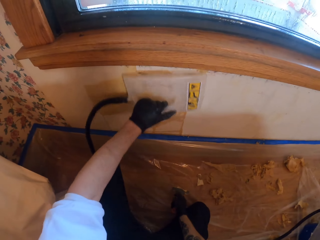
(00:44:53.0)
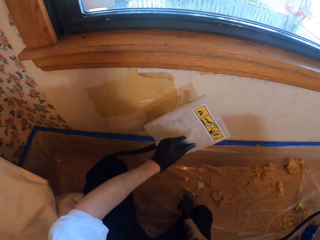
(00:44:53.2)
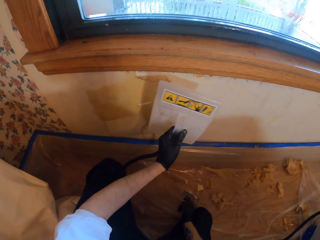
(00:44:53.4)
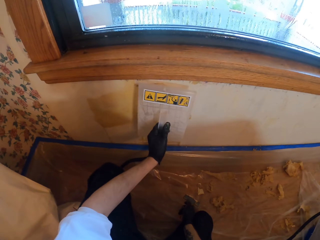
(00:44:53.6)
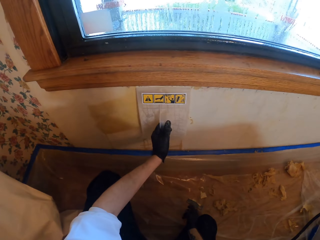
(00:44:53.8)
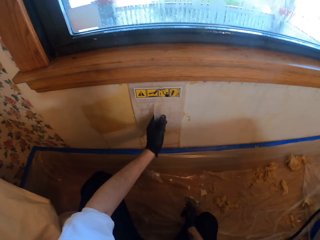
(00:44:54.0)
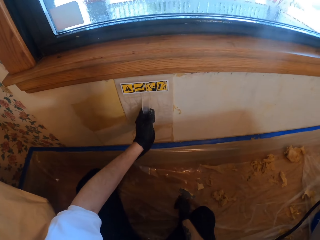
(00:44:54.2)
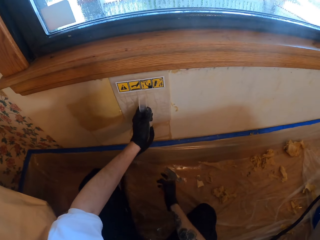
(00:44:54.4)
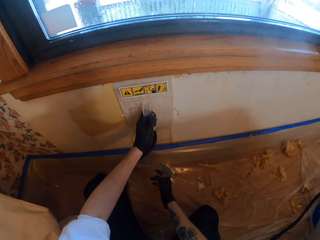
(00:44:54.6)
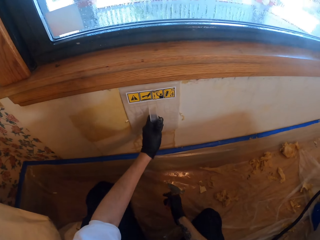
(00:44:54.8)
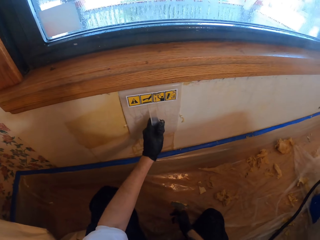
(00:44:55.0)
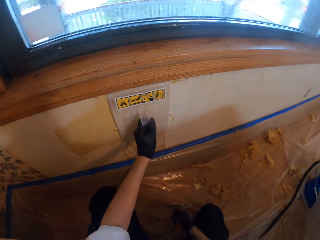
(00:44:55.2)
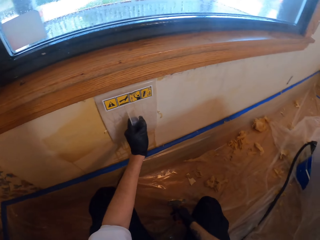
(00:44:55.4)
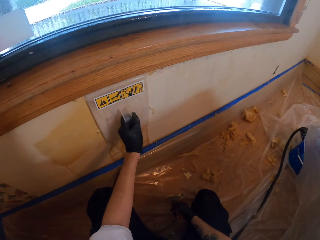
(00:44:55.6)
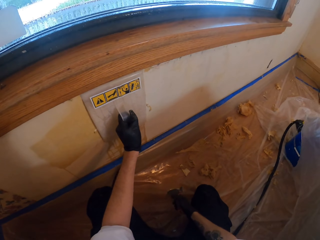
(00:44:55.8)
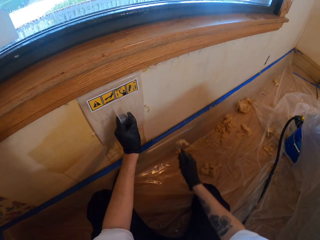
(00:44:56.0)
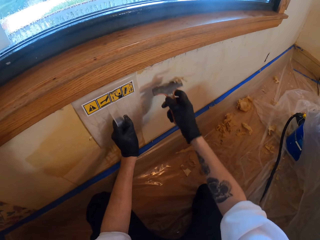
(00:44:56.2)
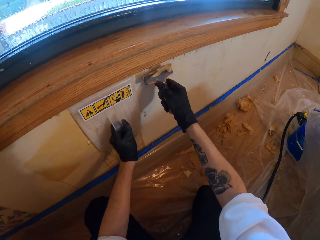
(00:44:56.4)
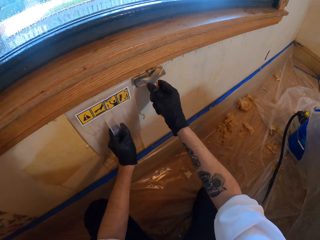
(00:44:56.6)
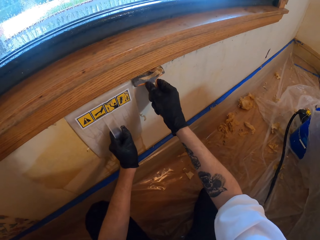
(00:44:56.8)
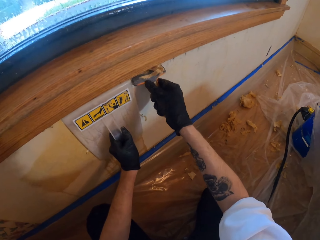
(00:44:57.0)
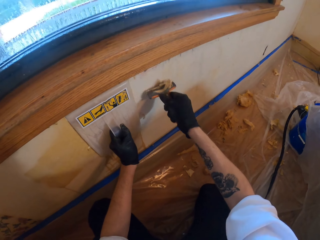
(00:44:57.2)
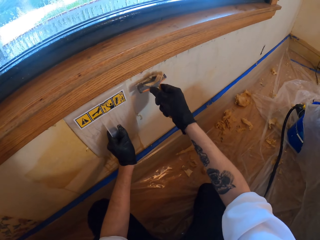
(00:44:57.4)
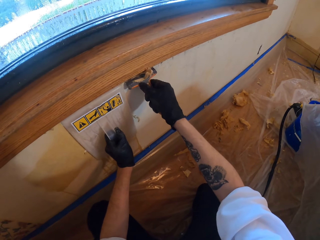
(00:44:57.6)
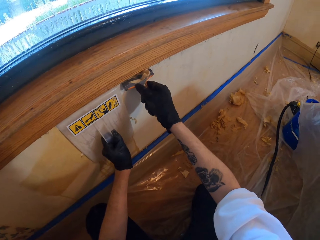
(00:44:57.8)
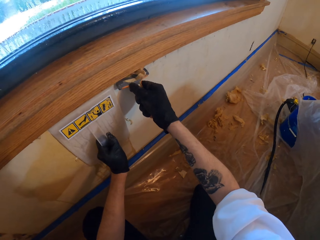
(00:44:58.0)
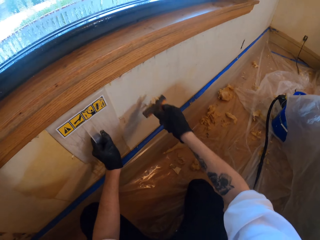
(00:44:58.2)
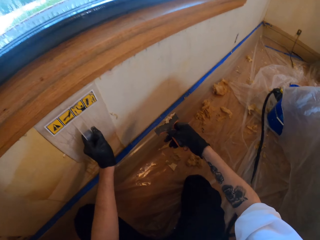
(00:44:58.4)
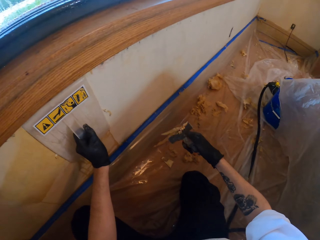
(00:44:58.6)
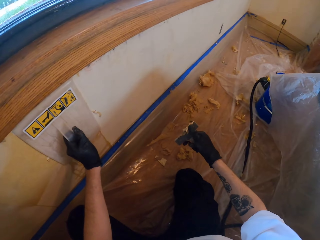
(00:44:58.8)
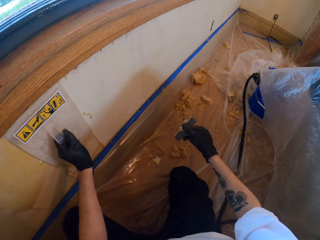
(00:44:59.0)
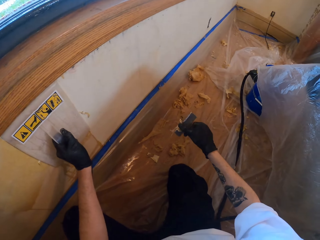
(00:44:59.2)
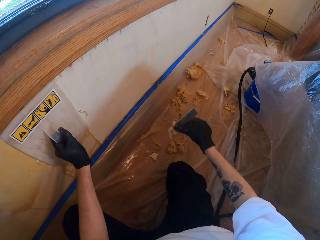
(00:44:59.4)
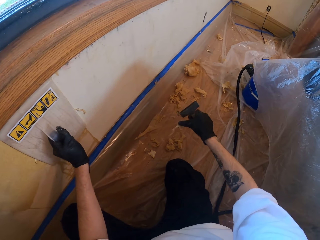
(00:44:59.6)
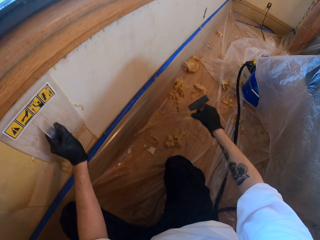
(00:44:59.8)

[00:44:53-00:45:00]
The camera wearer holds the steel tool.

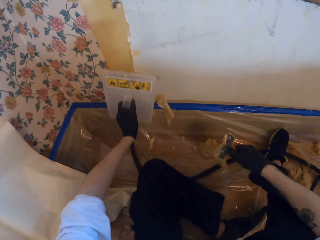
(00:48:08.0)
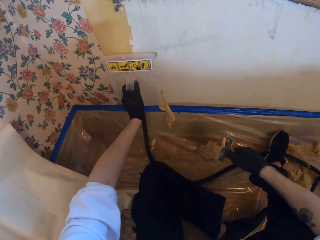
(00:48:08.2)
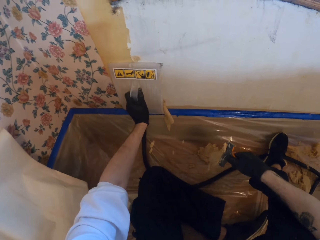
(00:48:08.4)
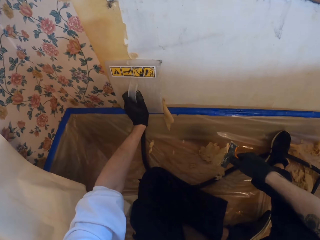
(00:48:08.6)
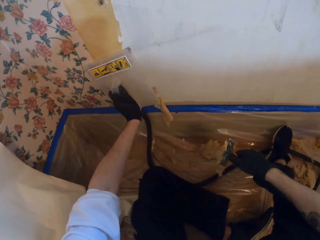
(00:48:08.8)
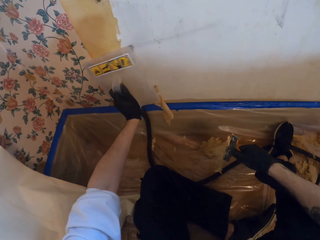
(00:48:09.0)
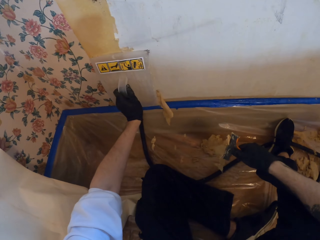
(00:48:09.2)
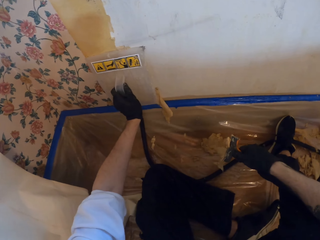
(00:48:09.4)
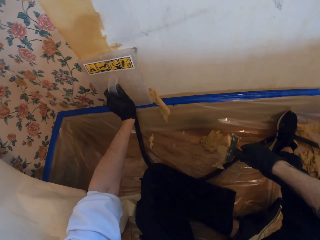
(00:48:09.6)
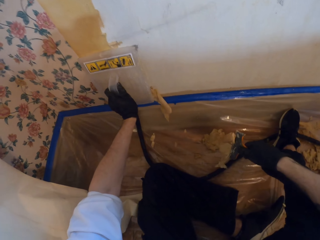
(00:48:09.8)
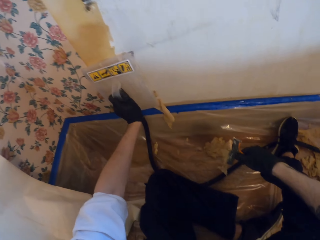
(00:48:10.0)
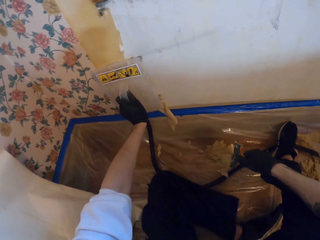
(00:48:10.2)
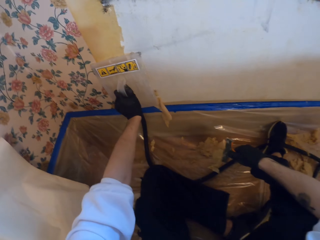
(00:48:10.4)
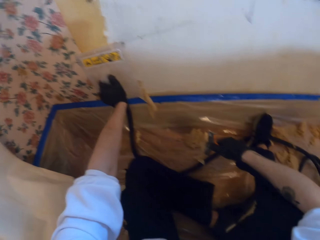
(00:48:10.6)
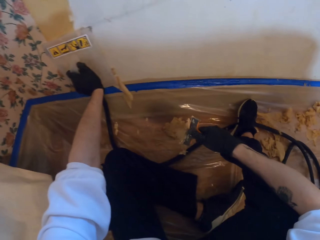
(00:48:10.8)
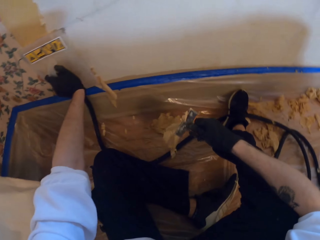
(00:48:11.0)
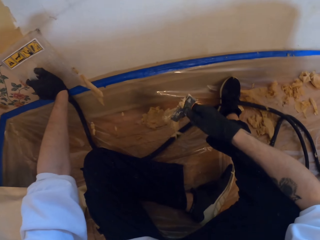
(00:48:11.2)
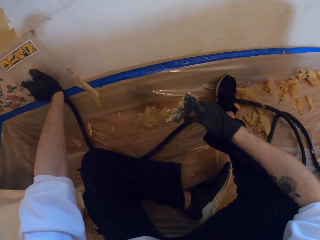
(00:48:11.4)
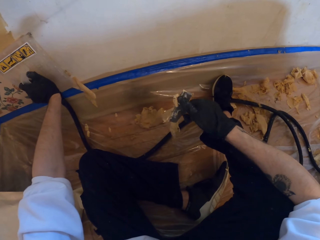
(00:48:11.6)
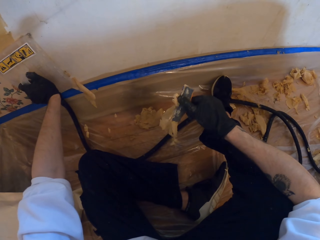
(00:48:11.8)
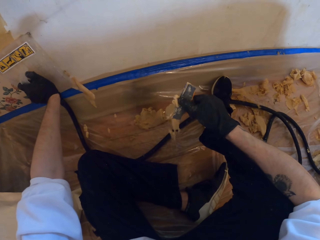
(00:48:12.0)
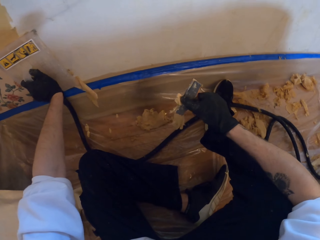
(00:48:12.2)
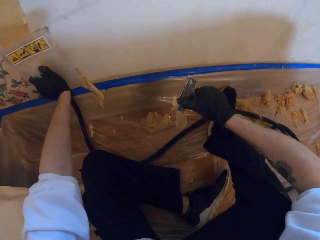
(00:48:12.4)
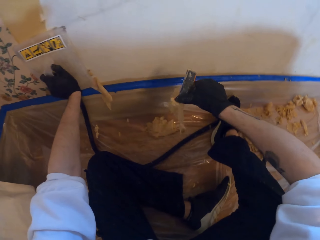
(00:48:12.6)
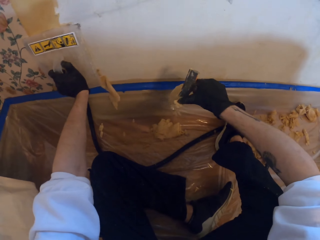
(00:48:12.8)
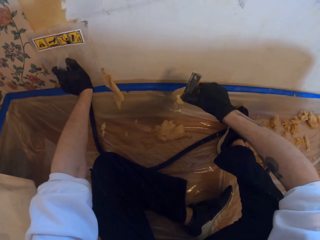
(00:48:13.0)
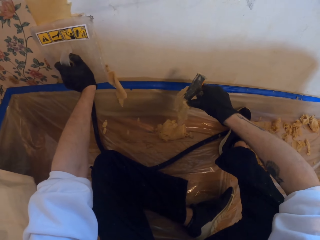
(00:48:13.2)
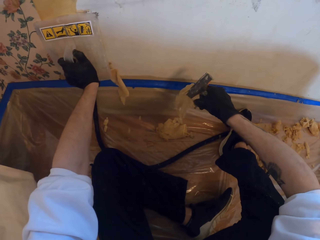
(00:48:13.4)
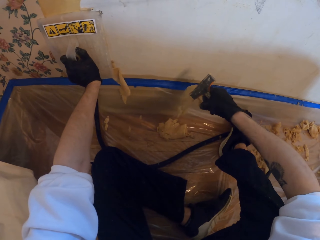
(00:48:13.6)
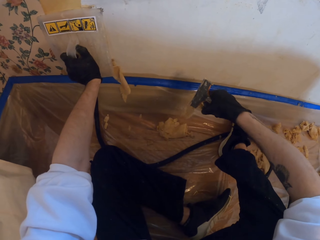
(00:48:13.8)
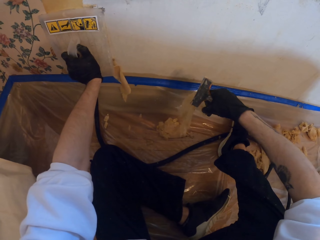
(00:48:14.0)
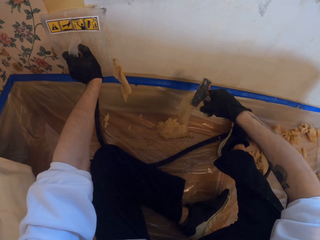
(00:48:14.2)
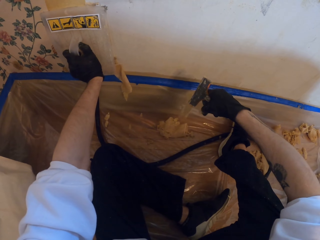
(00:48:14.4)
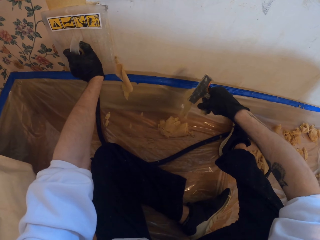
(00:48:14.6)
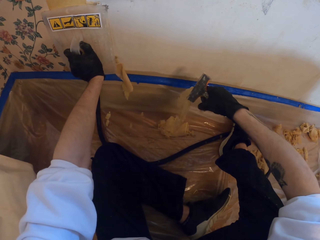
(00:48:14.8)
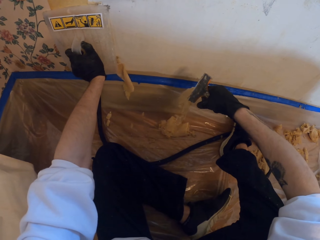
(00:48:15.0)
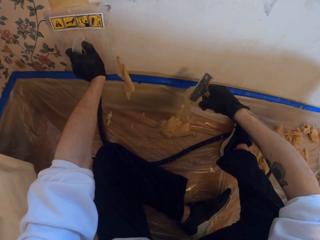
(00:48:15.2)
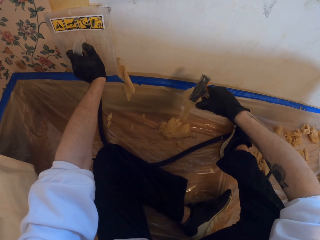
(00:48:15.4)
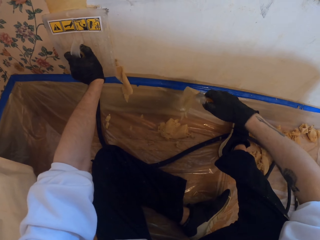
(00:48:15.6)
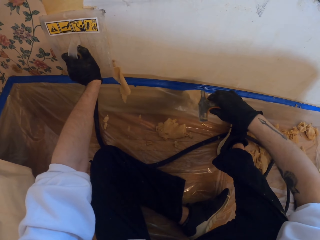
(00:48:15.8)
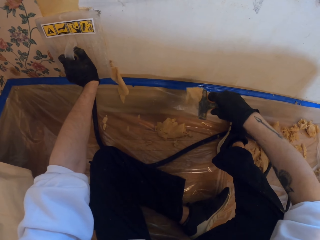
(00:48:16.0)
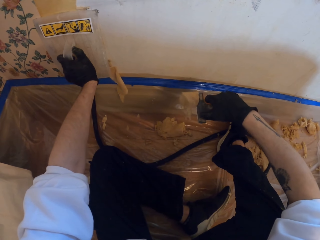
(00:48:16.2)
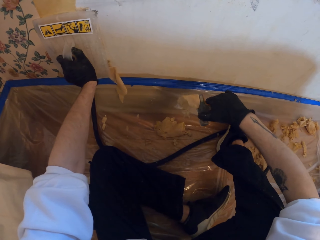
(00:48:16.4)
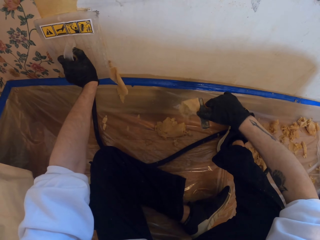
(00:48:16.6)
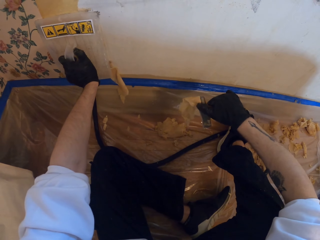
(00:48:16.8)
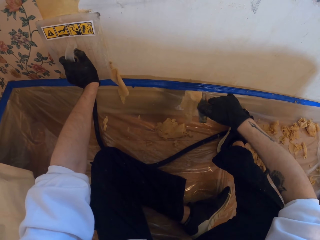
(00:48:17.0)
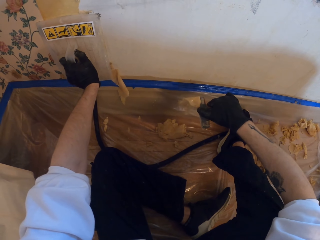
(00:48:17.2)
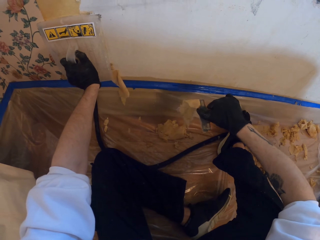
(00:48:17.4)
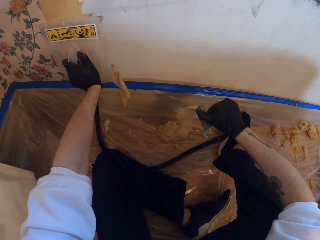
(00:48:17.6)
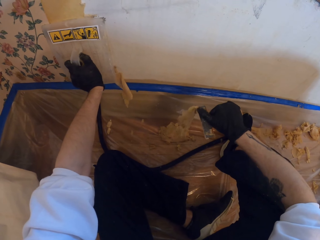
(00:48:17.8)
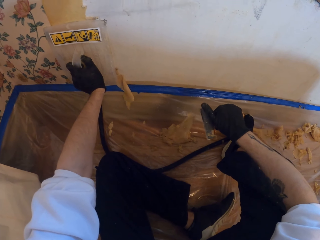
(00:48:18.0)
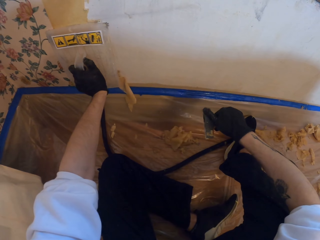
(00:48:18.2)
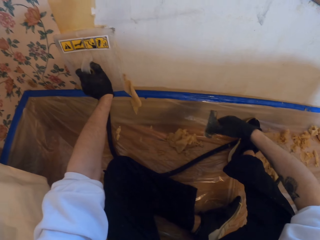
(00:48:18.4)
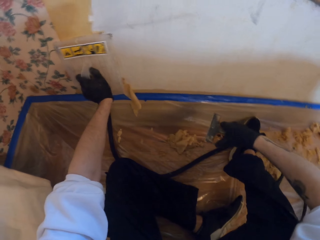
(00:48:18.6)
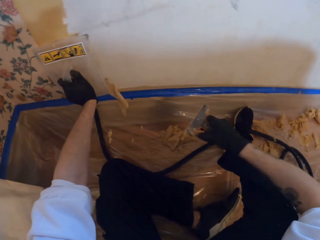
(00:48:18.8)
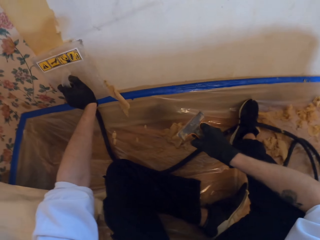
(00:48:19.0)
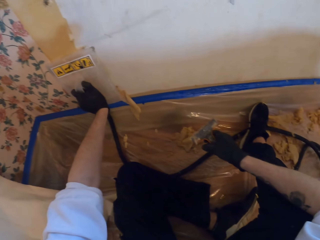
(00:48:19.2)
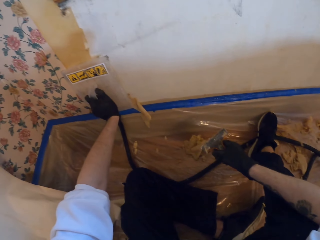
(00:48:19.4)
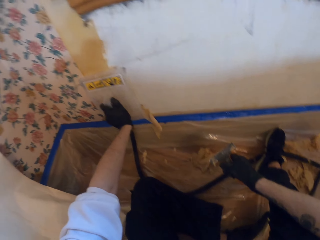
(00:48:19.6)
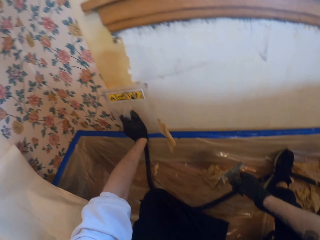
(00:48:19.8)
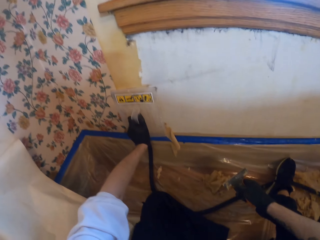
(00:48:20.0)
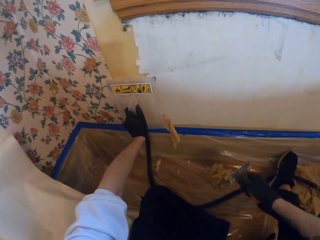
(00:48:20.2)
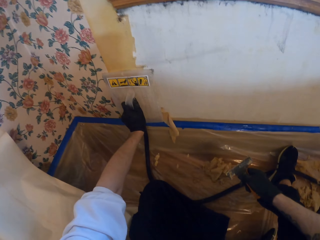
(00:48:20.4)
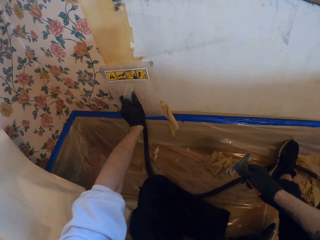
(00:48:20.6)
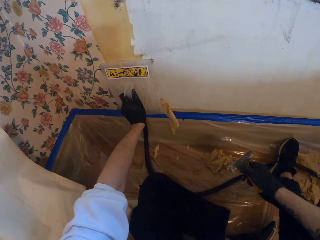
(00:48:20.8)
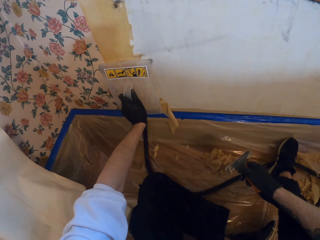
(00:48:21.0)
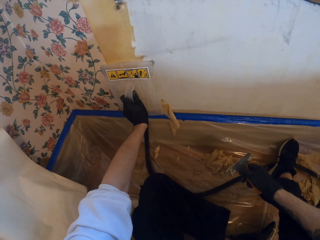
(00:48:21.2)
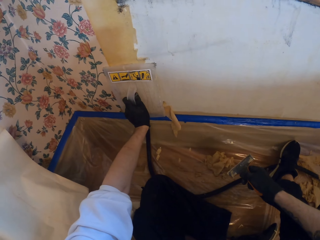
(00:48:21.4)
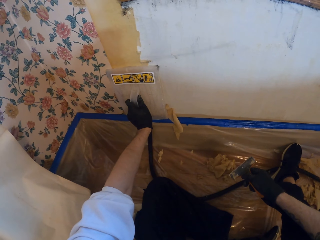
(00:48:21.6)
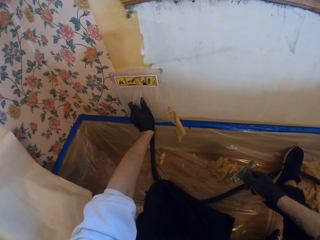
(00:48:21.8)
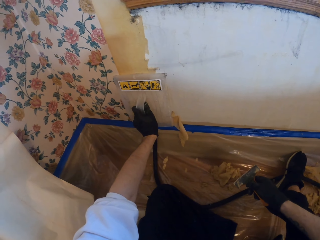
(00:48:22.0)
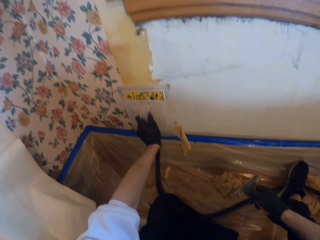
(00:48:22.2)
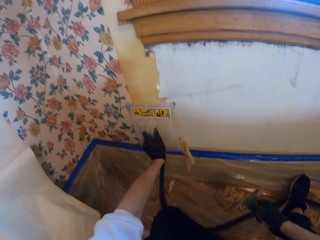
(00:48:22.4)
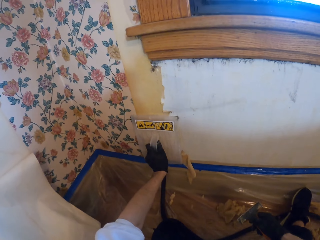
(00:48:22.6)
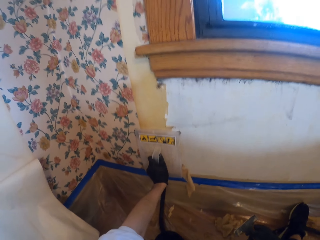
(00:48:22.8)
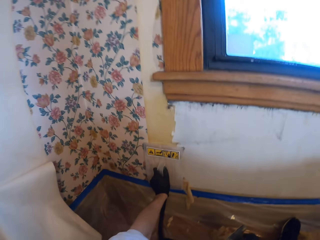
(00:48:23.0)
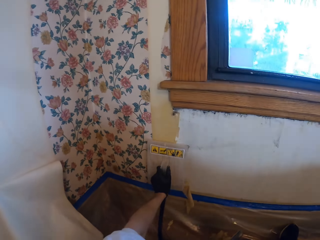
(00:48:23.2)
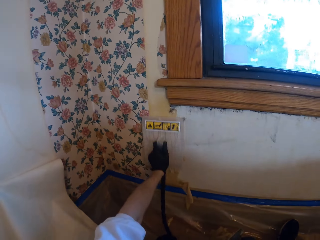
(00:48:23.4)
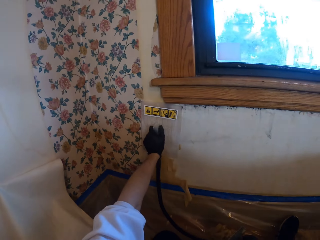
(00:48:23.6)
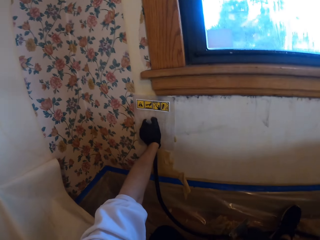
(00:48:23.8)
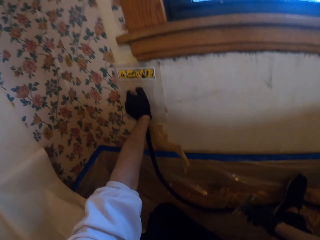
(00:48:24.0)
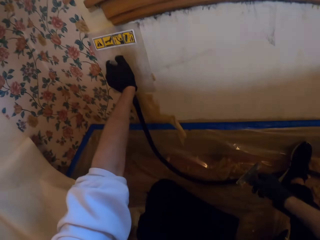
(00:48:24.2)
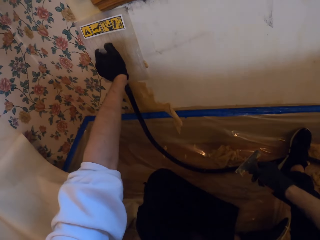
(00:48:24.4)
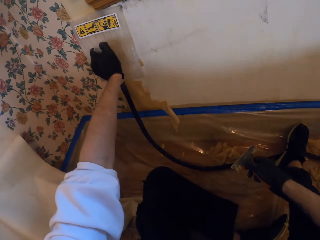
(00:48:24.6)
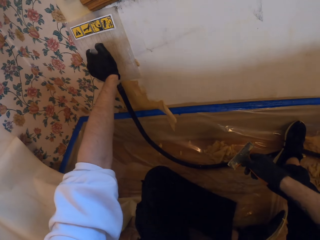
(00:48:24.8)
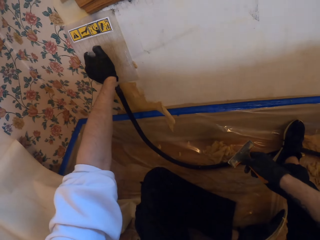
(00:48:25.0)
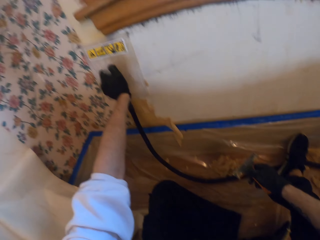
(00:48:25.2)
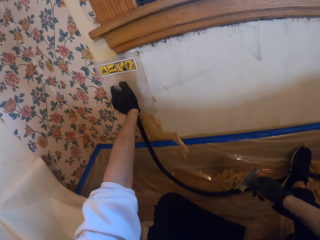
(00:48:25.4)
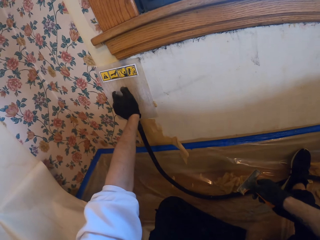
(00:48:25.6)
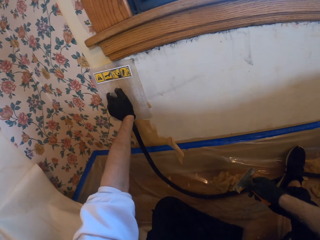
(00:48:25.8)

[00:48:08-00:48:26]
The camera wearer sticks the warmer on the wall. They hold the steel tool with the left hand. They remove paint from the paint scraper. They hold the steamer on the wall.
